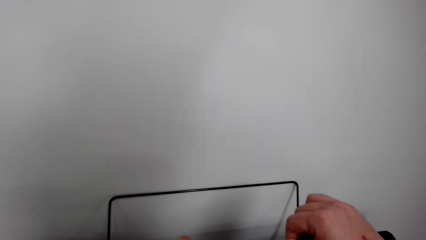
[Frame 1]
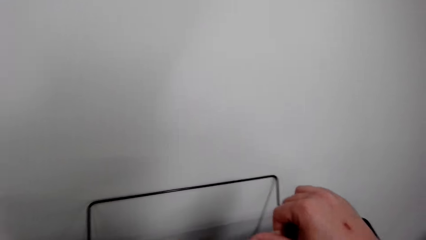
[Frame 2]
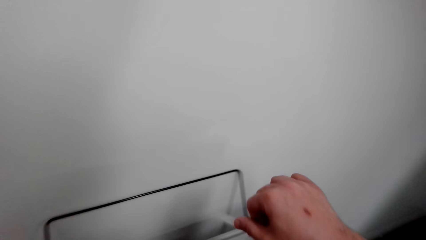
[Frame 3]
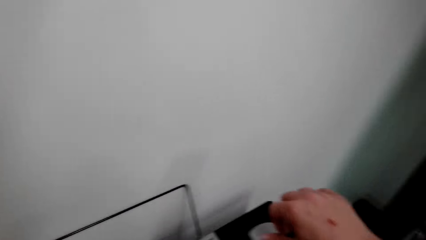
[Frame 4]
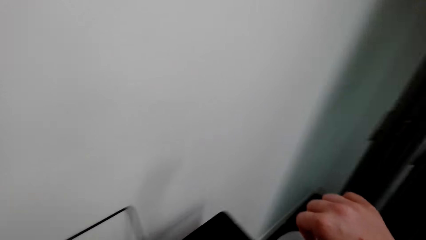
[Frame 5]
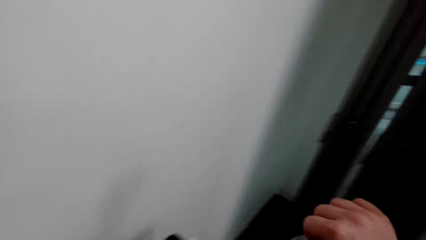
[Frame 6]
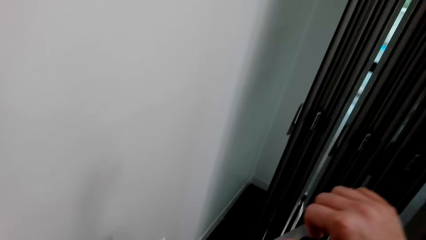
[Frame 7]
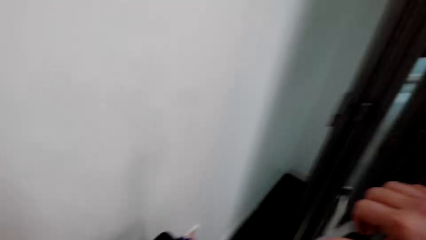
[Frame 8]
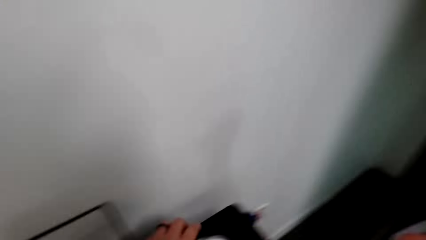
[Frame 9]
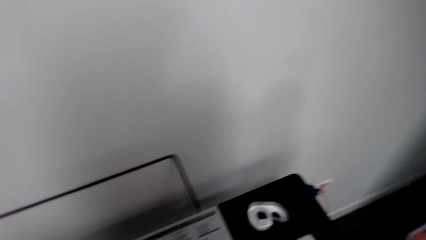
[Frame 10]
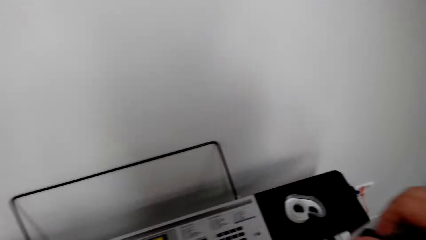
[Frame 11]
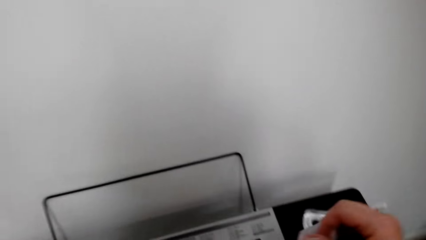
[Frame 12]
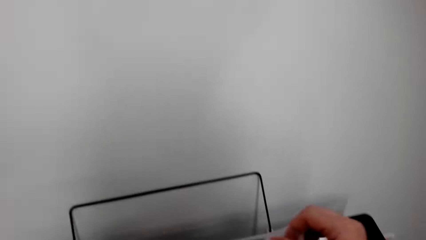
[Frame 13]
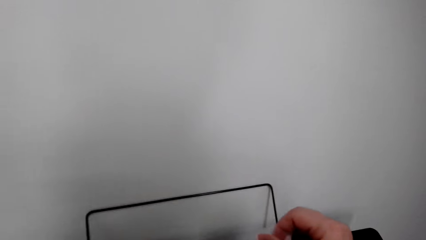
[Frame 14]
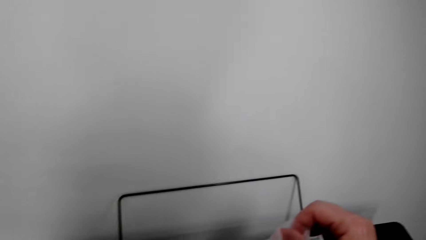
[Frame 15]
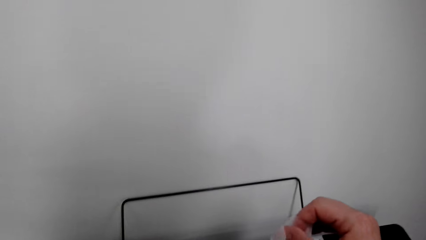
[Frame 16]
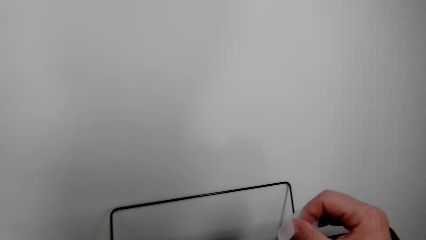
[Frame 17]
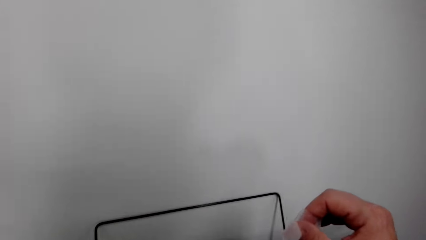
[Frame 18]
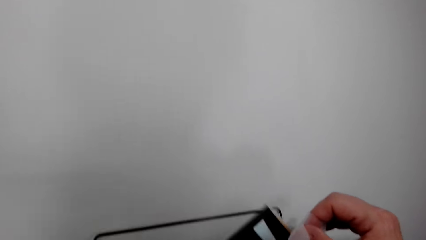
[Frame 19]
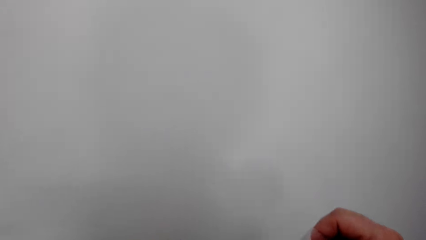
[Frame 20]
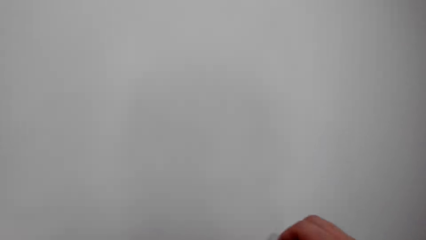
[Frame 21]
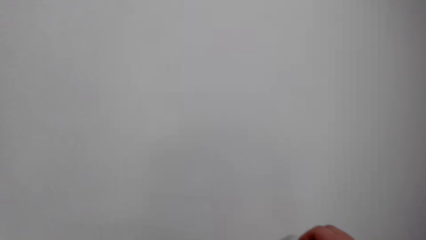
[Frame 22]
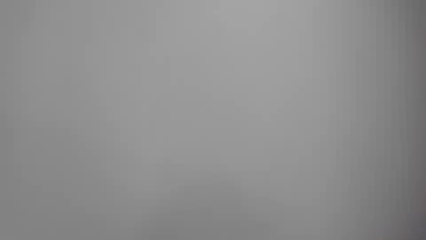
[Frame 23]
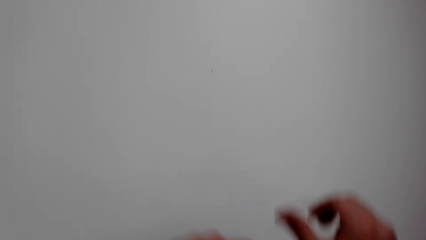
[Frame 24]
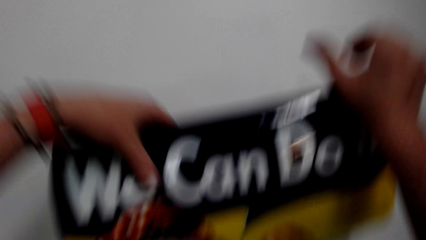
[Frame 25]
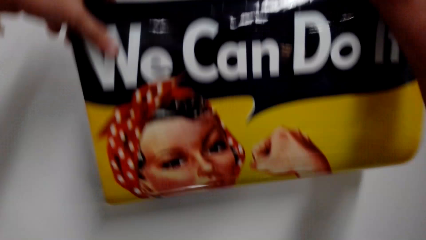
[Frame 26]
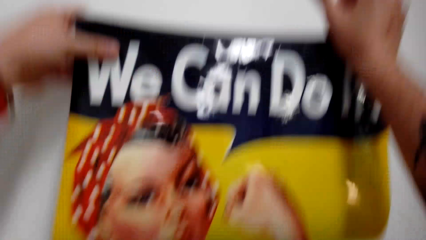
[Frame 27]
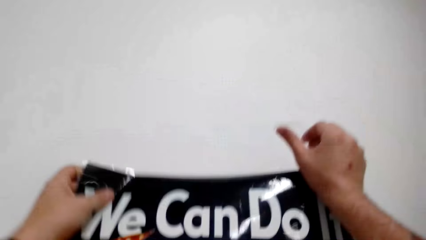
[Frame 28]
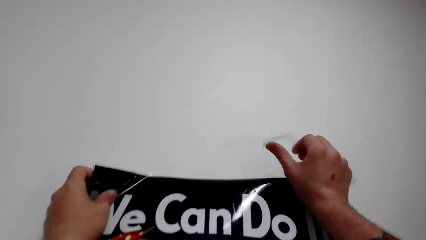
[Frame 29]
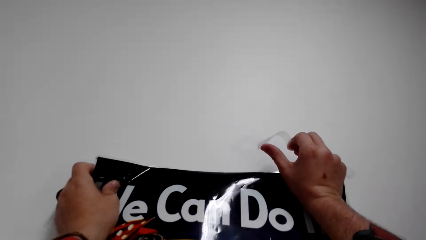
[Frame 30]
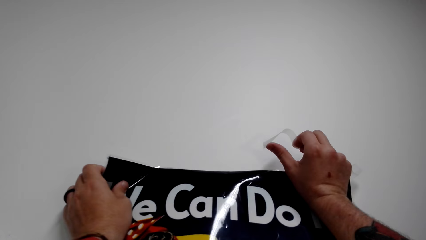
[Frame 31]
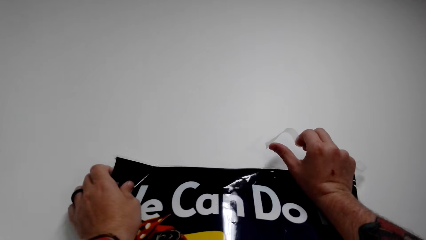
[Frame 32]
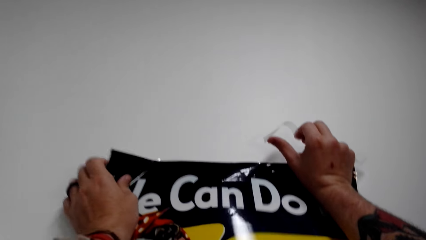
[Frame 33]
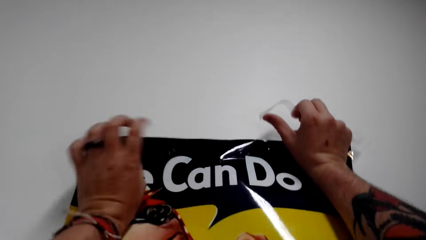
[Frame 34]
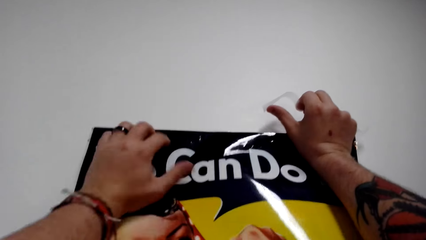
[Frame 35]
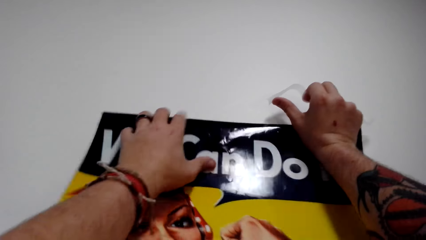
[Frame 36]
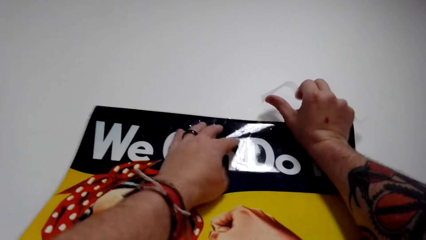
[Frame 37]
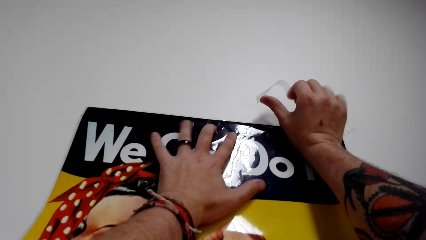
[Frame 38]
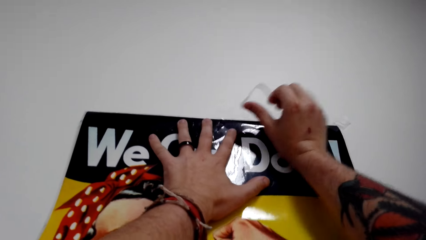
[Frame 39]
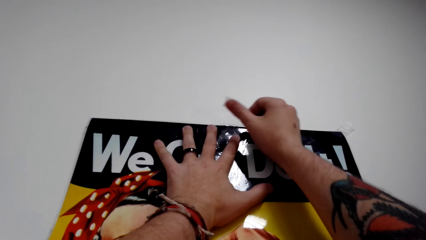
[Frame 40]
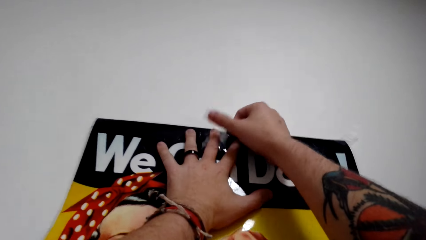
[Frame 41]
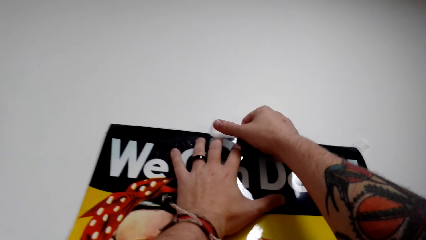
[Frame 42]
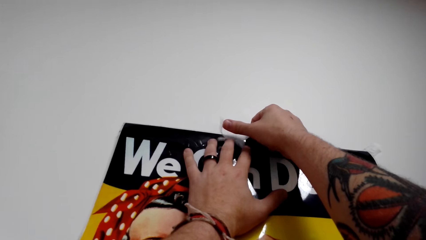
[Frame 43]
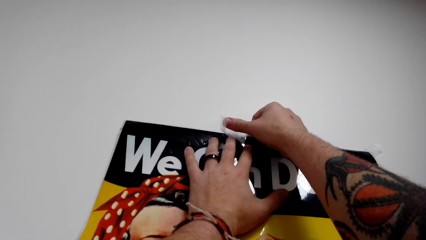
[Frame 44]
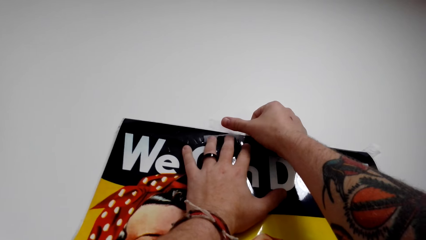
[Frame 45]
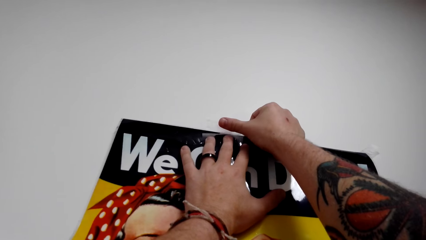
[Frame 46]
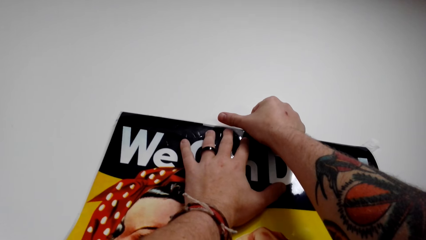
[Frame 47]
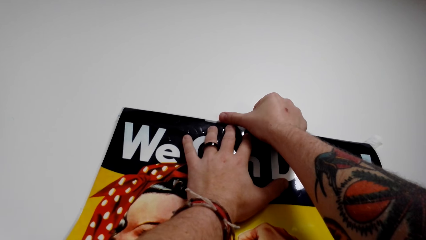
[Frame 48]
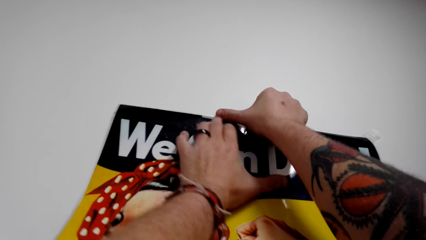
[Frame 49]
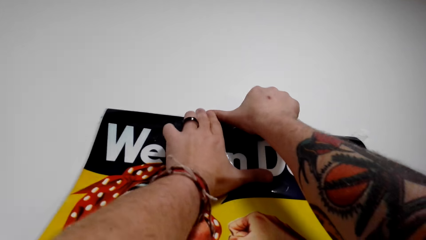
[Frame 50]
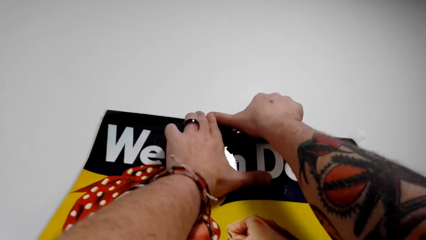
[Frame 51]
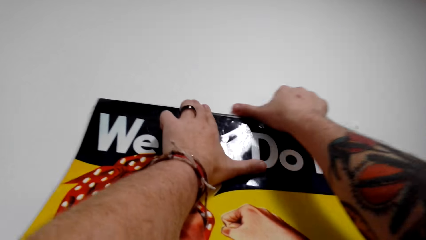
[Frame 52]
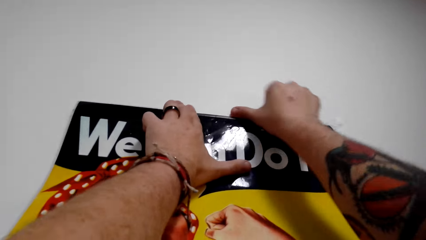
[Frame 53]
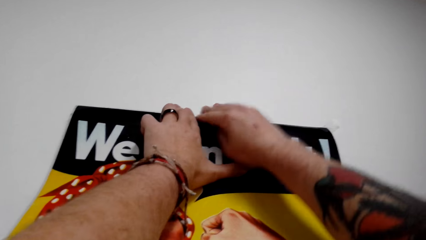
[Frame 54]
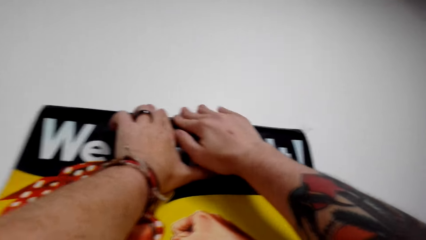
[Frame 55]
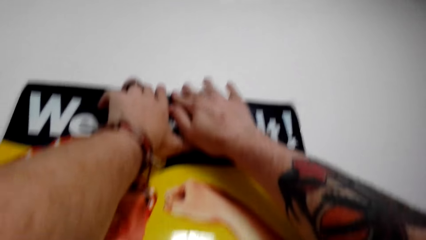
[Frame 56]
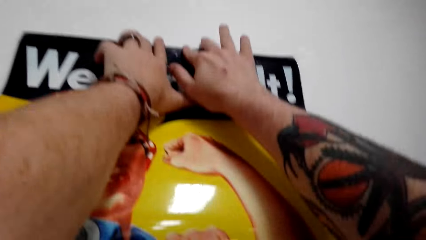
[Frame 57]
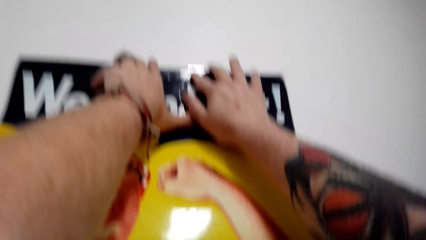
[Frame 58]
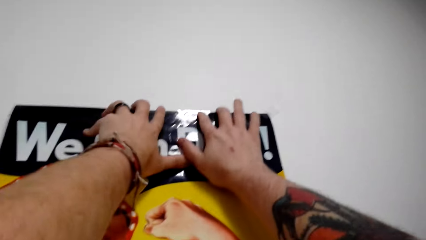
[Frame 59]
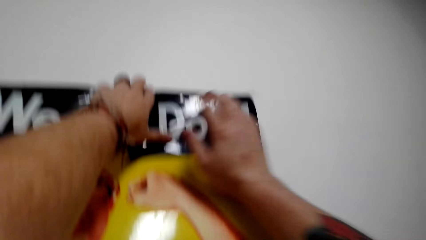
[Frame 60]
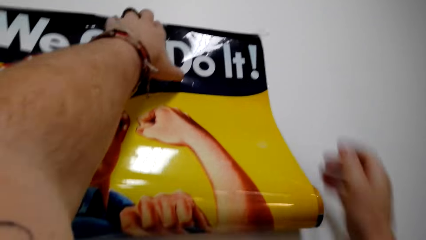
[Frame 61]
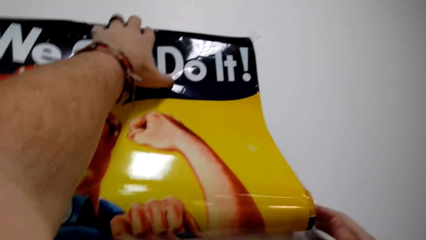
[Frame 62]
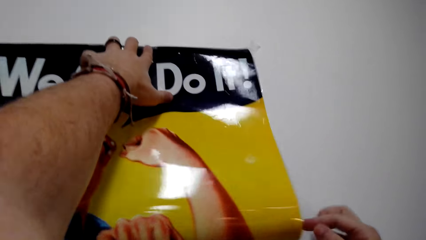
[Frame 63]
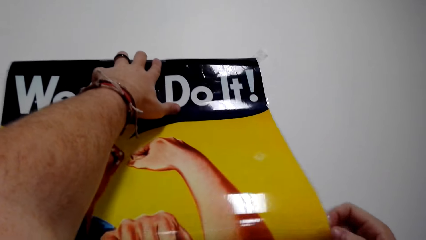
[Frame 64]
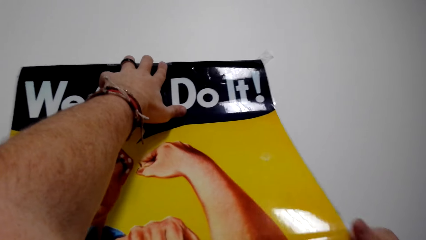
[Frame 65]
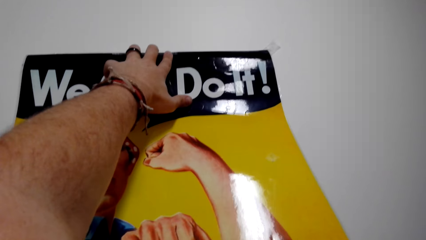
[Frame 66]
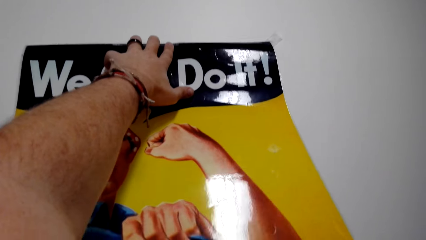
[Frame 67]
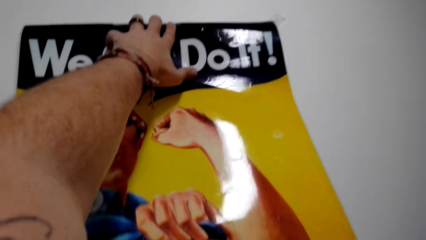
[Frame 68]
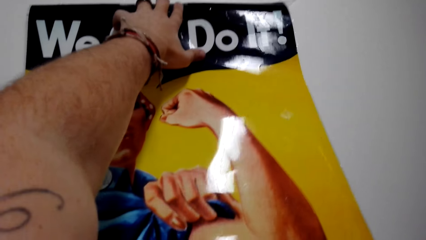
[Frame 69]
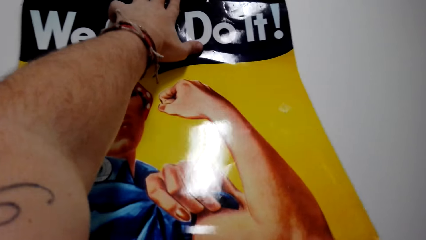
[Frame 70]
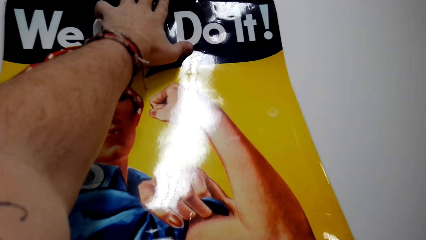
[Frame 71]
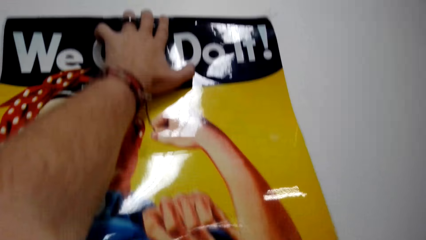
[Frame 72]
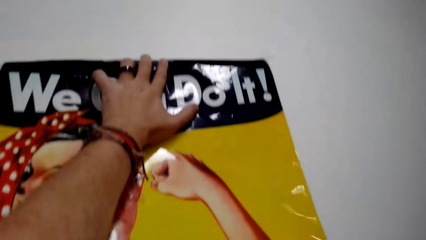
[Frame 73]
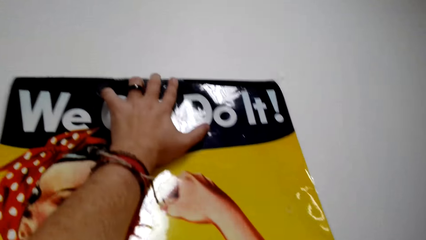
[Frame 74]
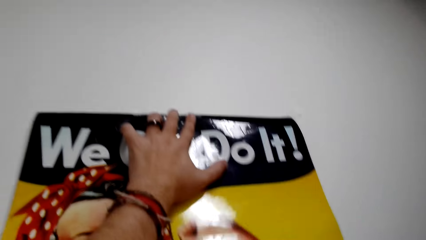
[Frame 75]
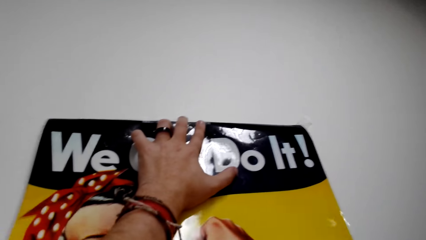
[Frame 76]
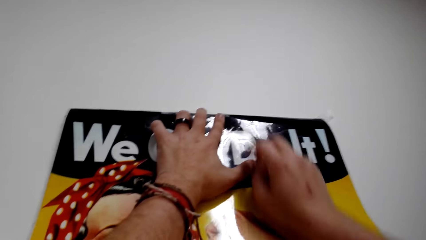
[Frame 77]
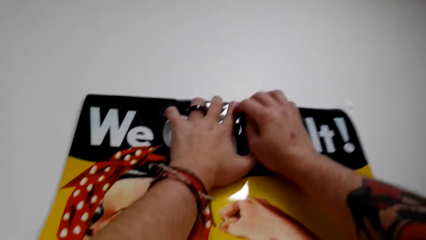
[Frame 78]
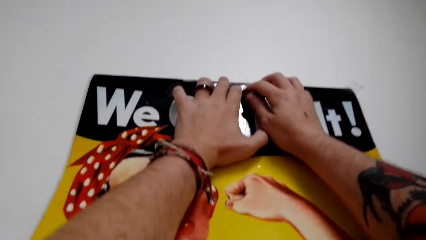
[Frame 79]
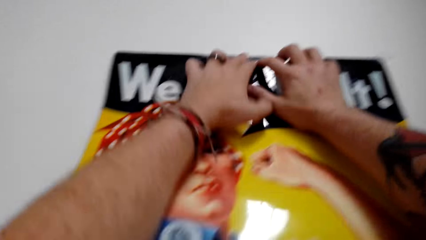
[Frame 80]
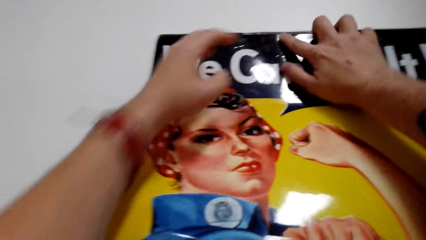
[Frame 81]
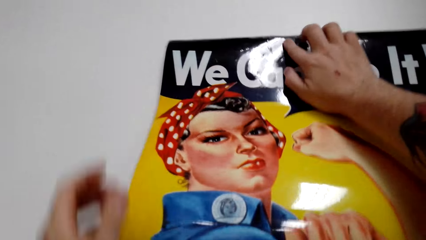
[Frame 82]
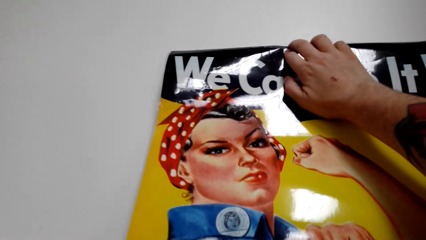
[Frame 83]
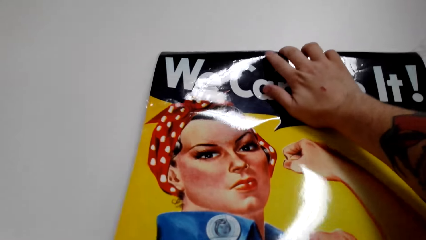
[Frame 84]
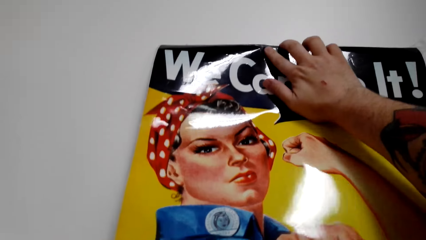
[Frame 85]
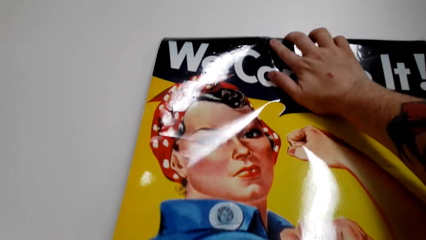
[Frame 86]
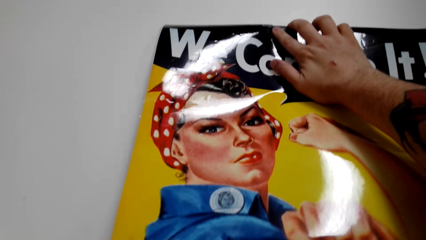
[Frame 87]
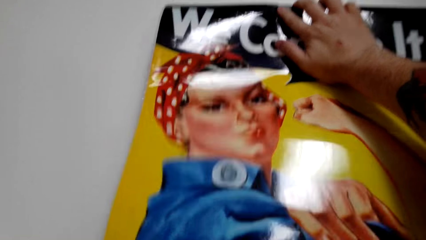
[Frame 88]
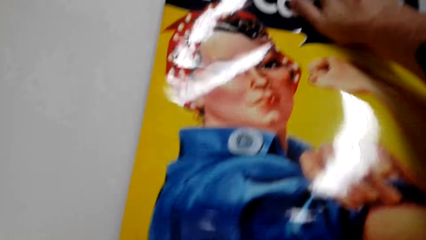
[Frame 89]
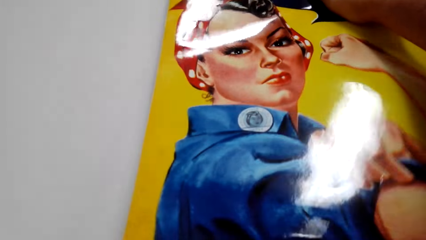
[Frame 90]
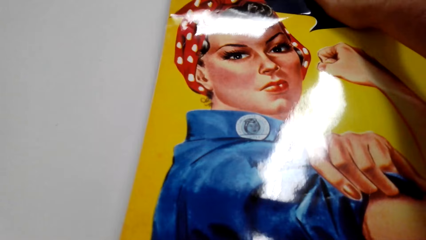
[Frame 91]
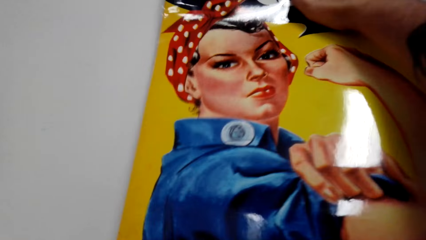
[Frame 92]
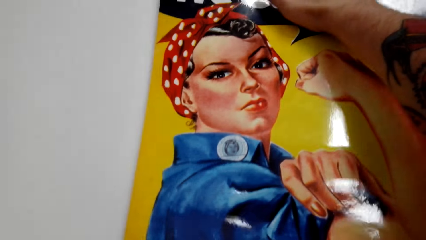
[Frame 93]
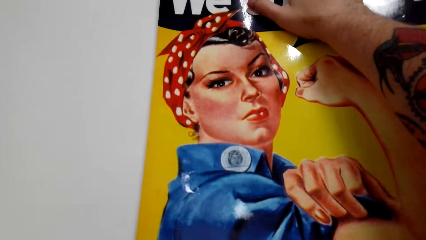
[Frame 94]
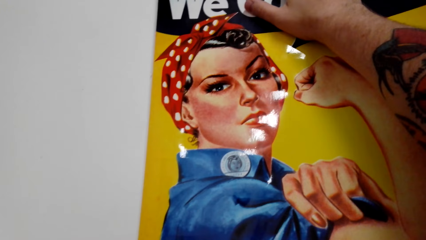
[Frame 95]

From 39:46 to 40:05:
The camera wearer puts a sticker in the wall. They stick the painting on the wall.
